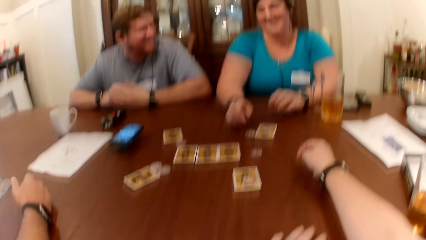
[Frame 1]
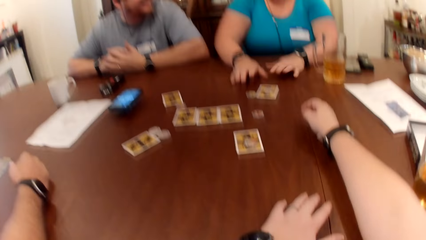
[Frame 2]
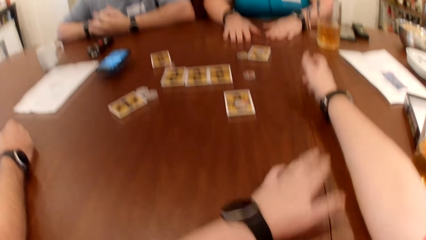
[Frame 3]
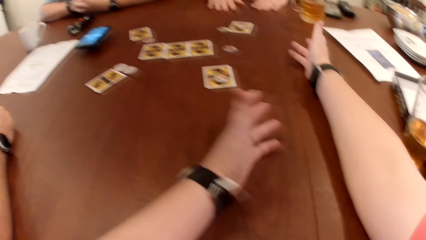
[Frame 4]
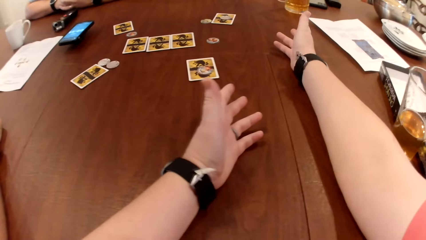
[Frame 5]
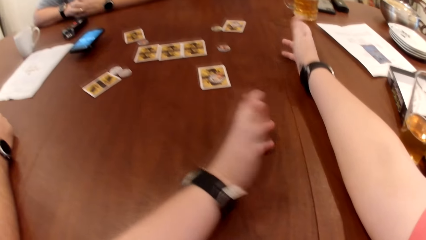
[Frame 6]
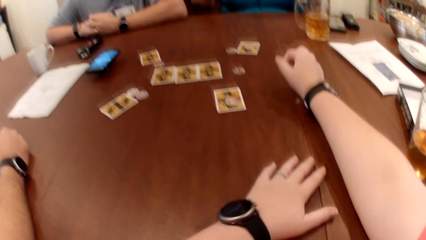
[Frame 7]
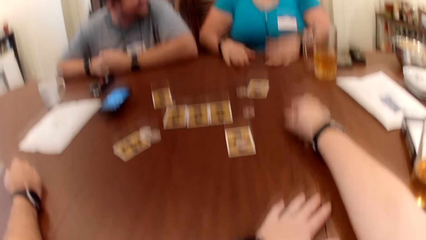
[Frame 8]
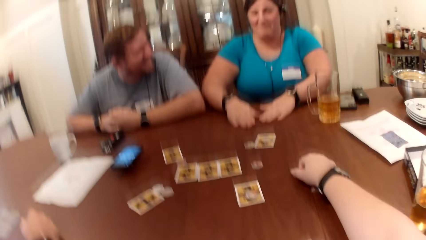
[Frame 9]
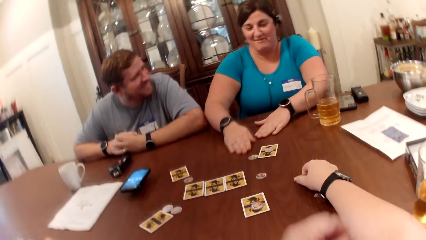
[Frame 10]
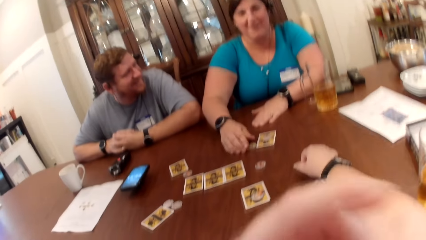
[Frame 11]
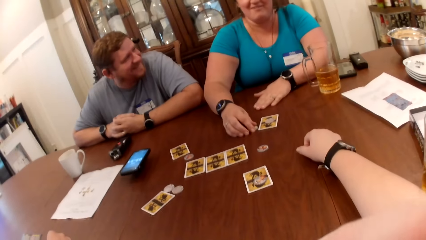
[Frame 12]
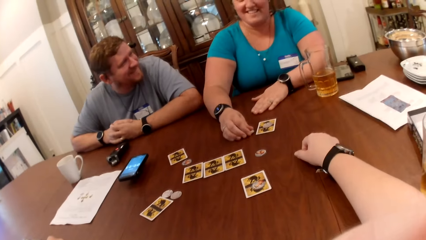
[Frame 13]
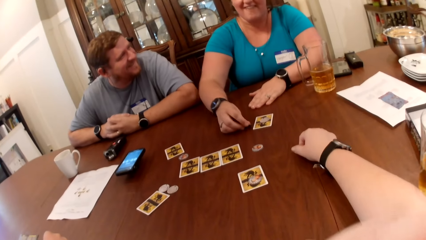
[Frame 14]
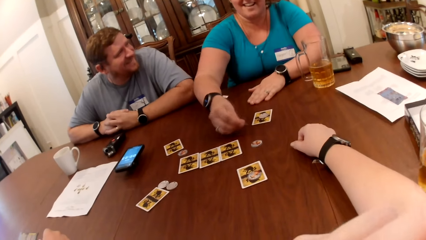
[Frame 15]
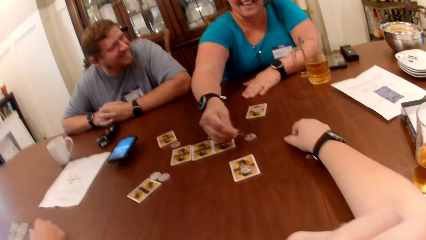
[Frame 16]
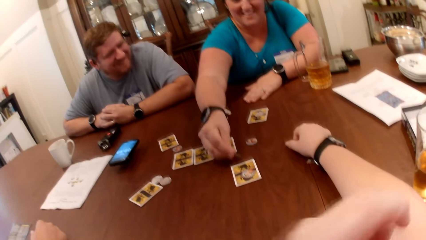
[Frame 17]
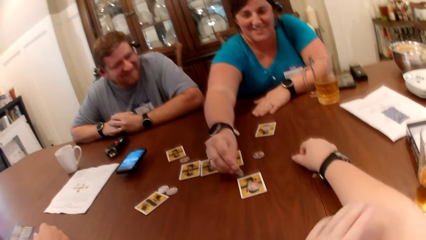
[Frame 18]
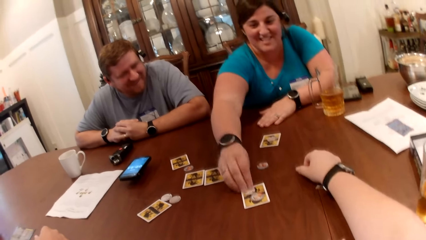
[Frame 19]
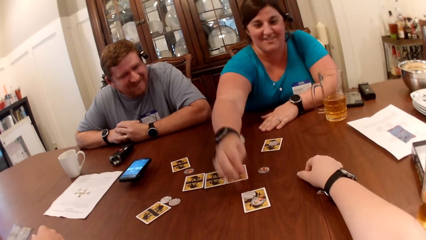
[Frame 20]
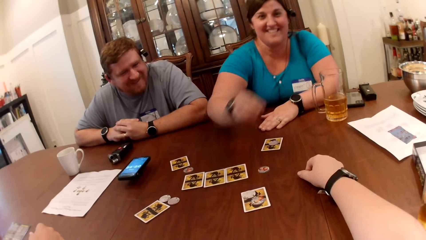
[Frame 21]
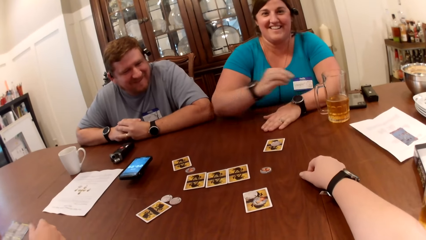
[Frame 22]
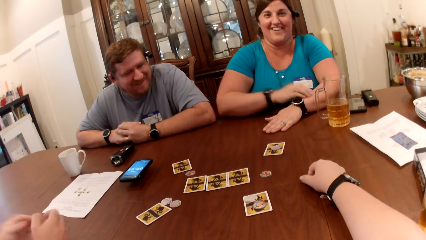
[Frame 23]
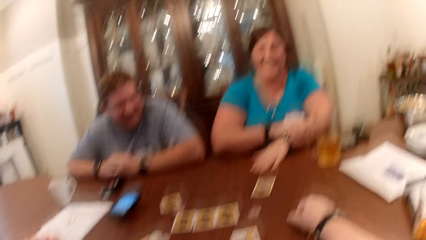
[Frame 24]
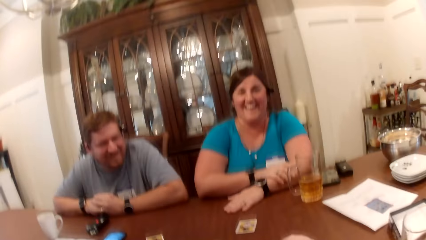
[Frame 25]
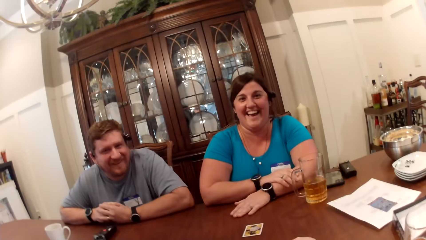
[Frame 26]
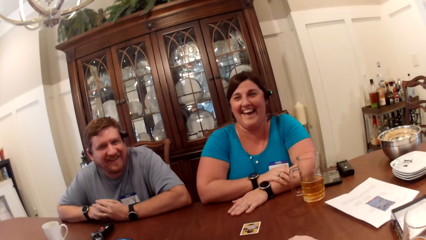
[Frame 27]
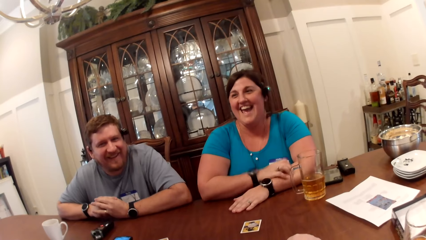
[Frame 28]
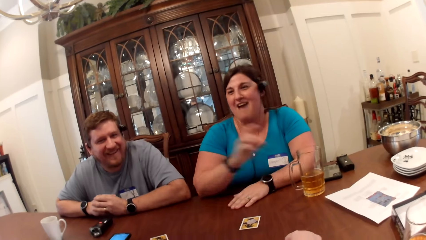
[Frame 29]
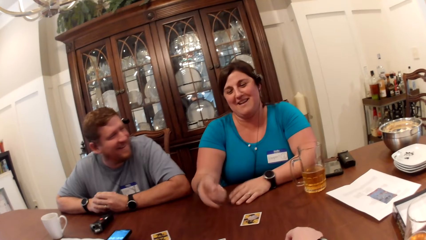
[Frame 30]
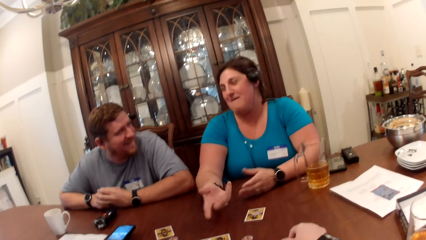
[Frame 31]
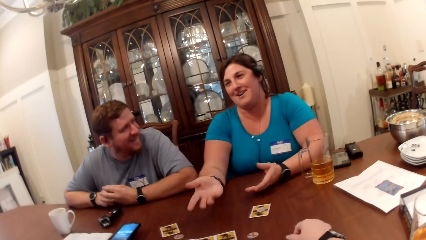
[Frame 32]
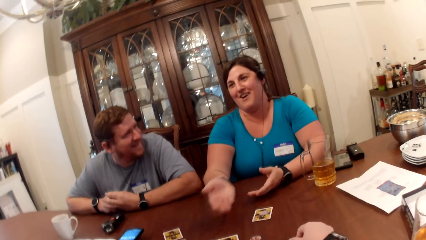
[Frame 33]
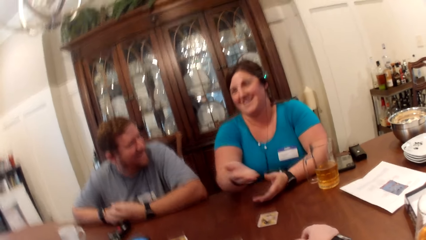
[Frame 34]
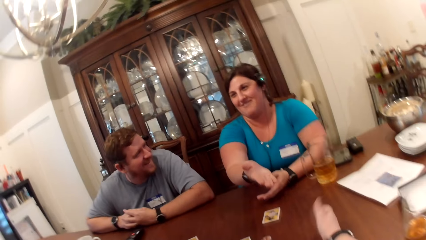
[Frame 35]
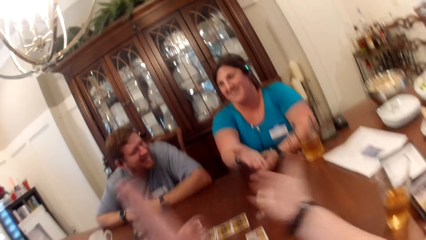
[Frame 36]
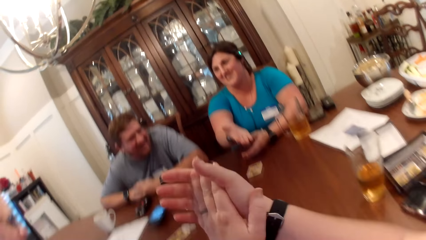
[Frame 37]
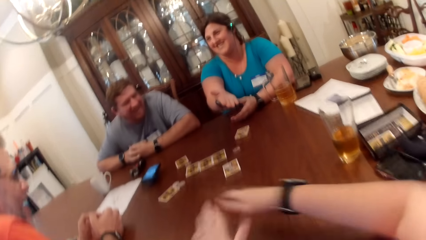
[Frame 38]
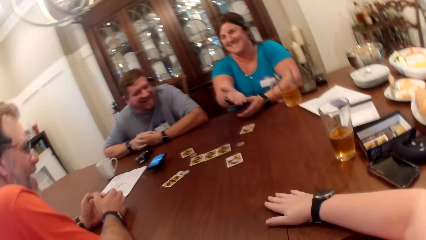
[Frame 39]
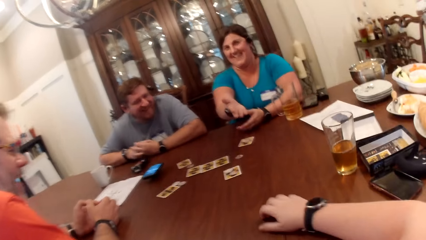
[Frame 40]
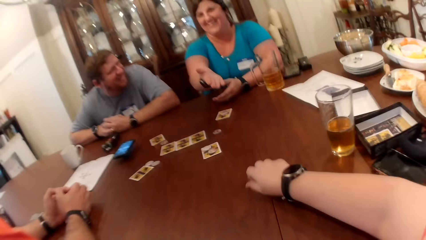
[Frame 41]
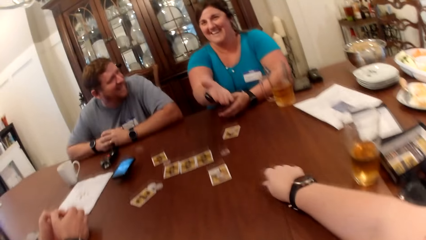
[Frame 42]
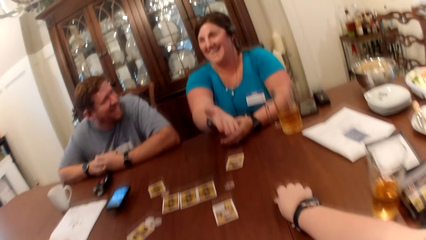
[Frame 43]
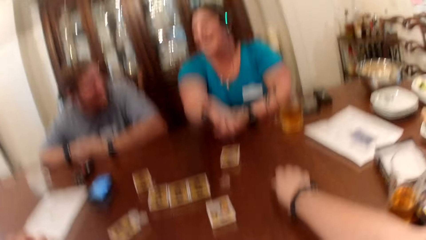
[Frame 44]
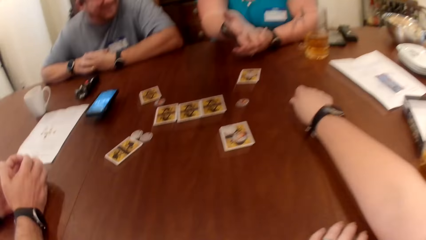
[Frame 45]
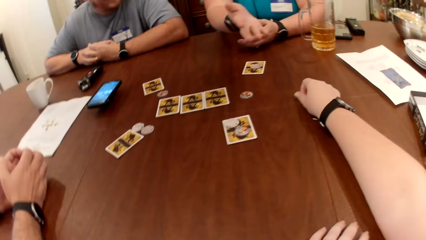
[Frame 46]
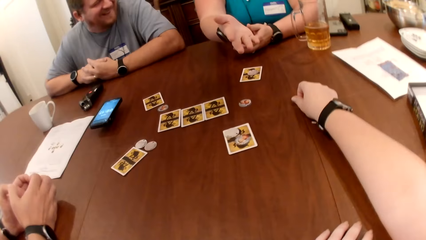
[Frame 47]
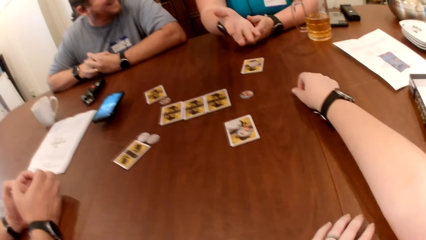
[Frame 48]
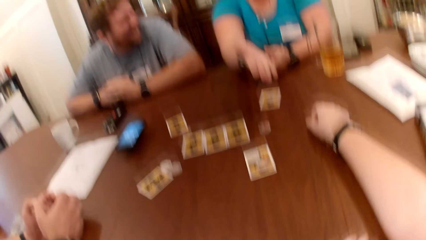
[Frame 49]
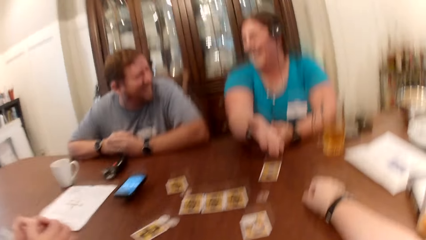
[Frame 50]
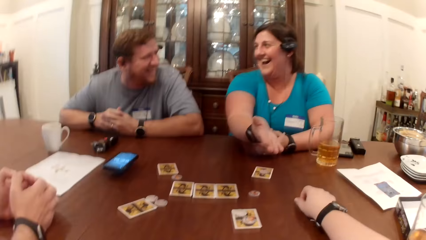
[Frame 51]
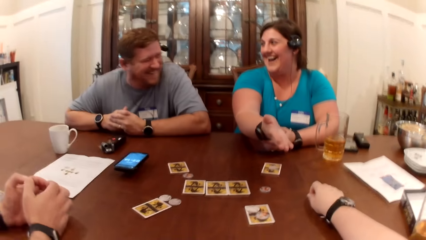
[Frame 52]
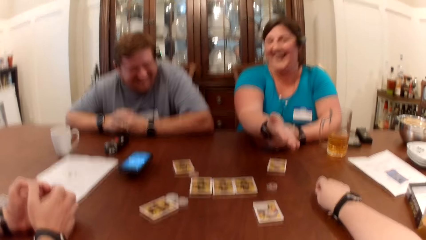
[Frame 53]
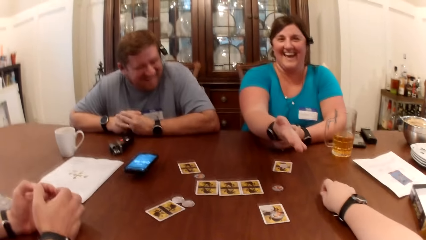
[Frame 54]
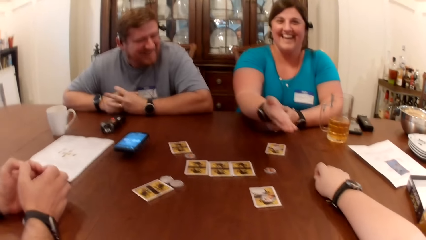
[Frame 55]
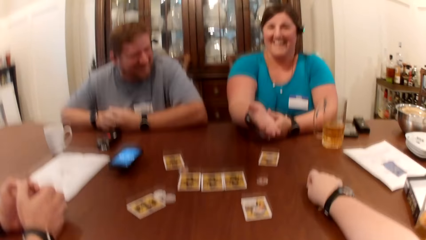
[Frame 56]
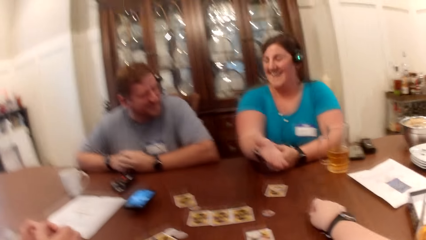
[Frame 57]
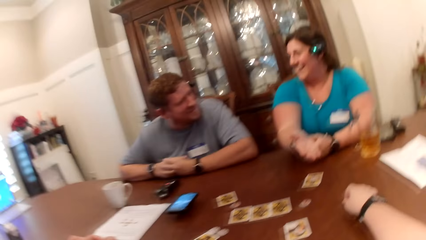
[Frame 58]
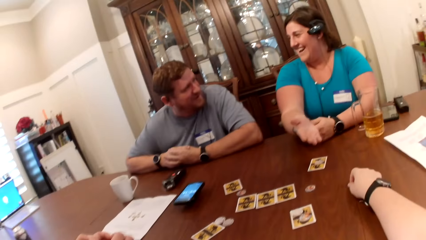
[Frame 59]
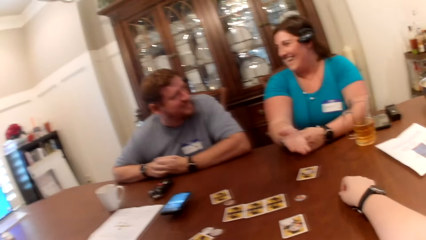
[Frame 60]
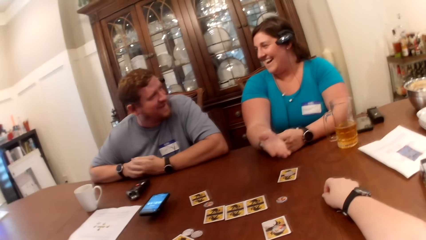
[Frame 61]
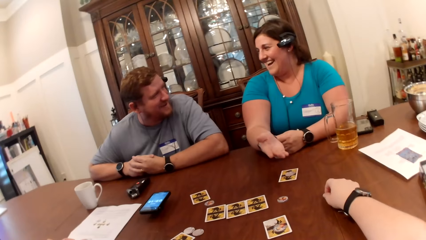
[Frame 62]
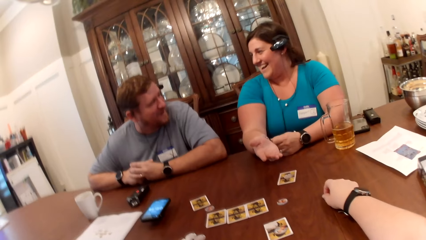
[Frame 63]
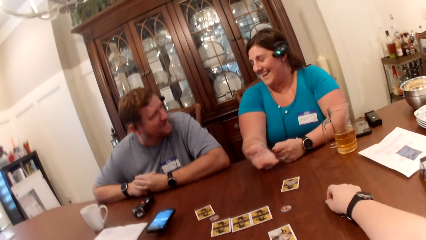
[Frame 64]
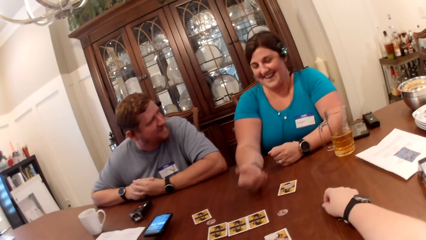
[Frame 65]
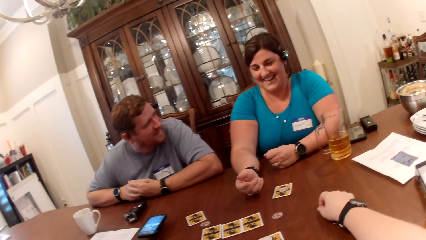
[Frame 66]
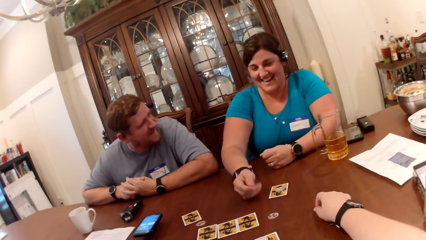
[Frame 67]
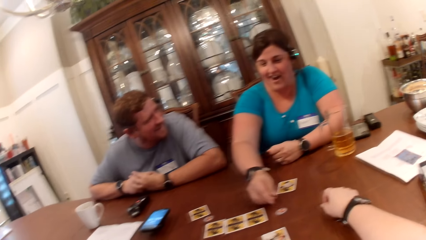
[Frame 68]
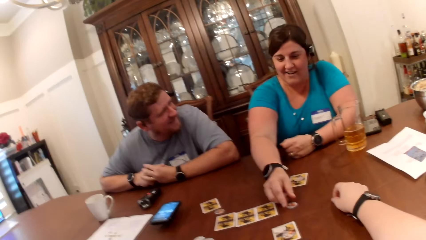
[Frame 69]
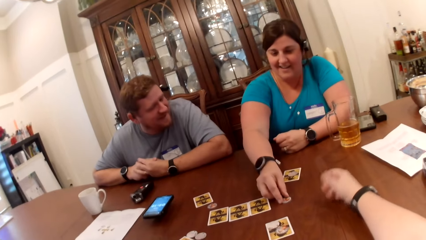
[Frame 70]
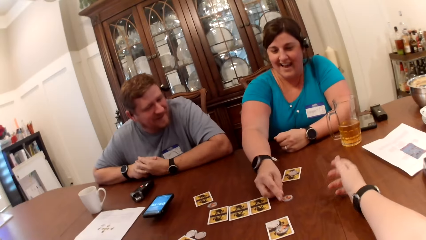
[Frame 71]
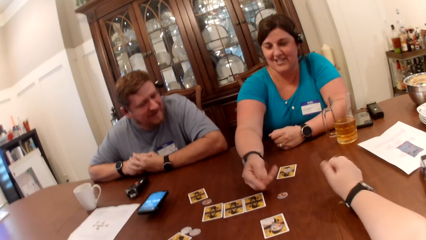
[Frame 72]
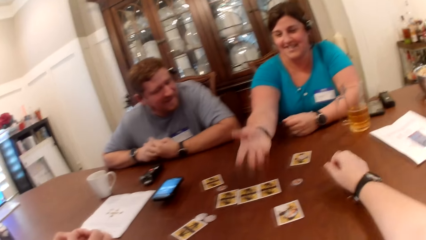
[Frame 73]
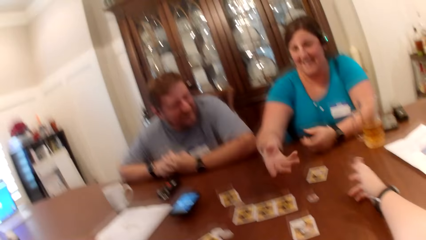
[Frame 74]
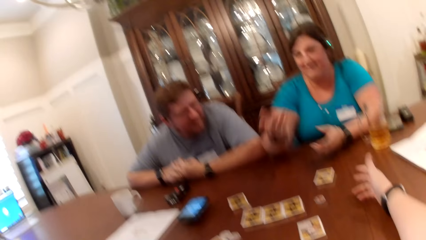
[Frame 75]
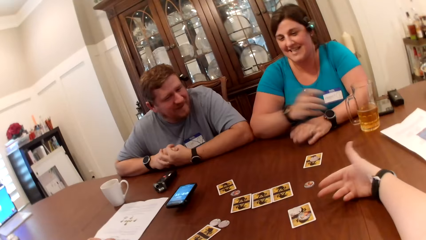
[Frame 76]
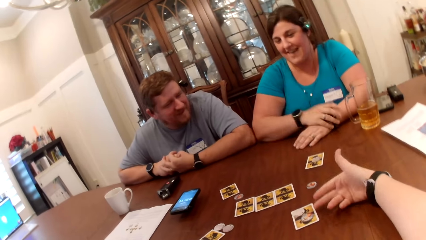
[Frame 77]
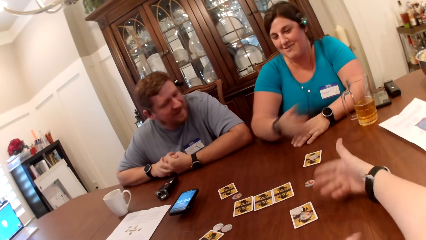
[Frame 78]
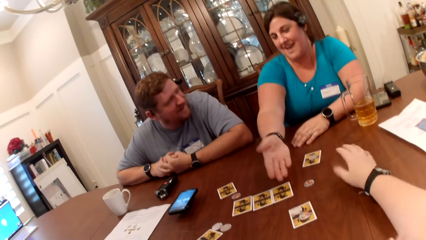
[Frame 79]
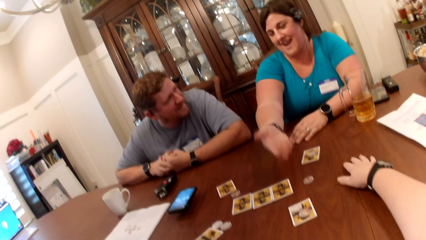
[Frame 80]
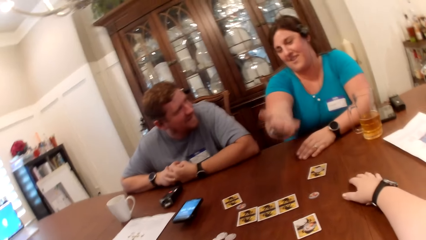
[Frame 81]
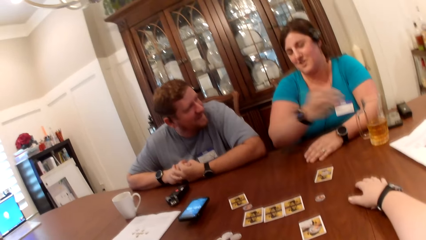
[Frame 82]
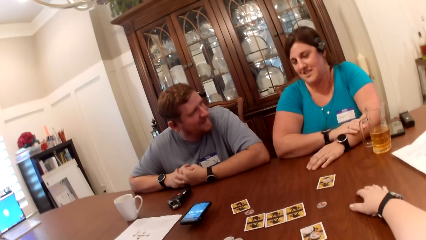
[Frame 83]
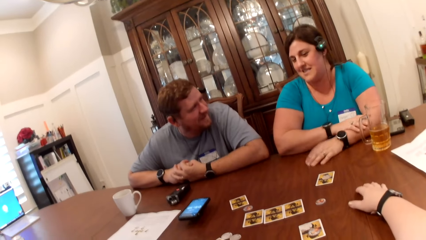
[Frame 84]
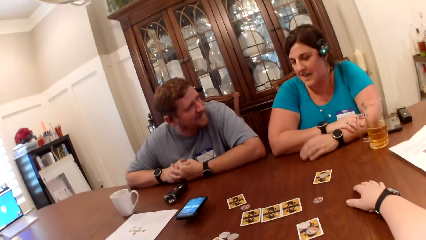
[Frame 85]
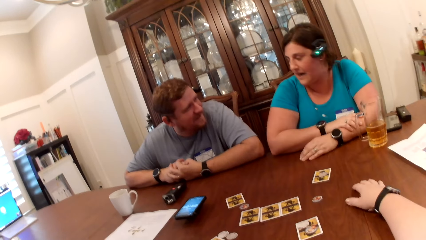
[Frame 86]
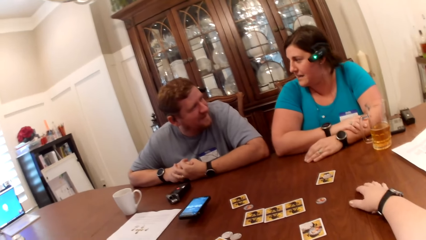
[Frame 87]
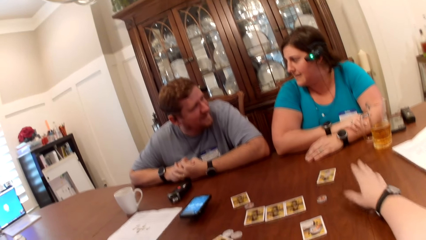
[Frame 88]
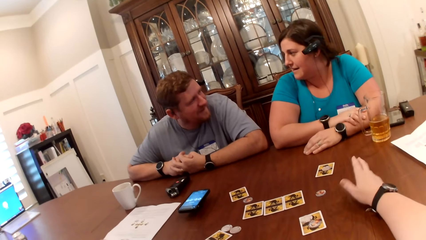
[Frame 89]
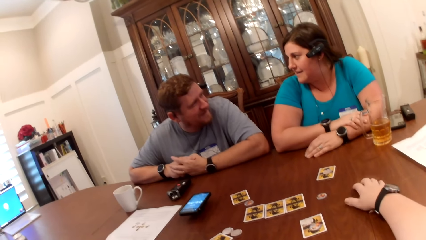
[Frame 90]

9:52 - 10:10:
The camera wearer gesticulates with her hands on the table. The woman converses with the camera wearer and the man. The woman hits the table with both hands. The camera wearer takes her left hand towards her face. She cleans her nose with her left hand. The woman picks up a token on the table with her right hand. A man touches the coin. The camera wearer lowers her left hand on the table. The woman puts the token in her right hand on a card on the table in front of the camera wearer. The camera wearer interacts with the friends. The woman gesticulates with her hands. The camera wearer claps her hands and lowers her hands on the table. Another man converses with the woman. The first man converses with the other man. The woman converses with the other man. The camera wearer converses with the other man. The woman adjusts a token on the table with her right hand. A man touches the coin. The camera wearer gesticulates with her right hand. The woman gesticulates with her right hand. The camera wearer interacts with the friends.
